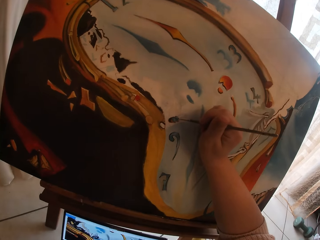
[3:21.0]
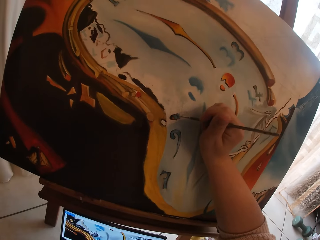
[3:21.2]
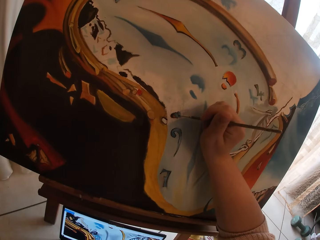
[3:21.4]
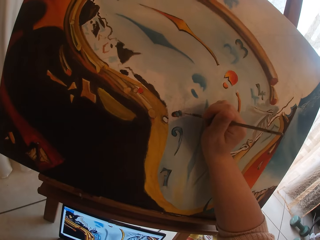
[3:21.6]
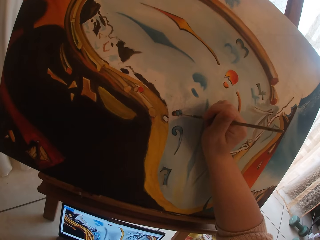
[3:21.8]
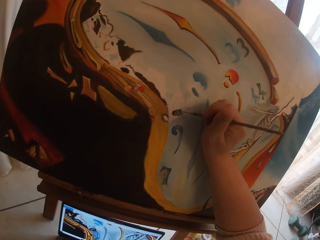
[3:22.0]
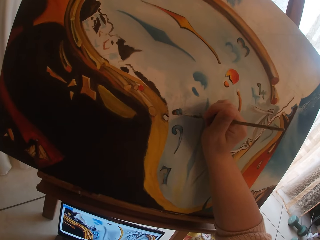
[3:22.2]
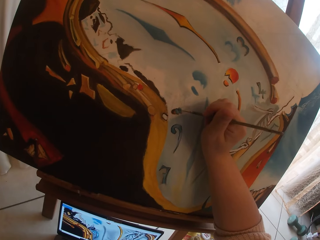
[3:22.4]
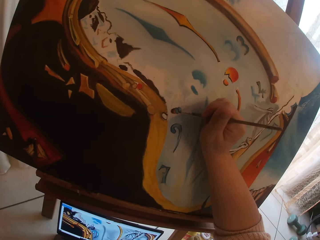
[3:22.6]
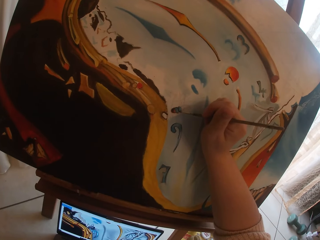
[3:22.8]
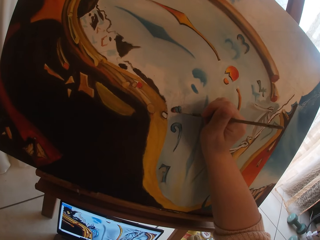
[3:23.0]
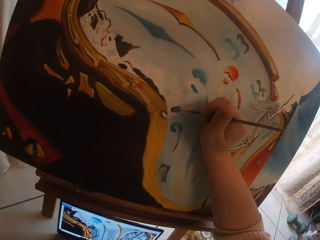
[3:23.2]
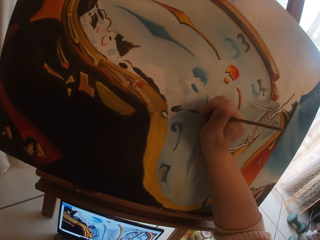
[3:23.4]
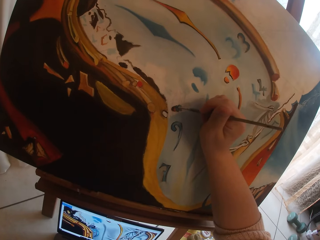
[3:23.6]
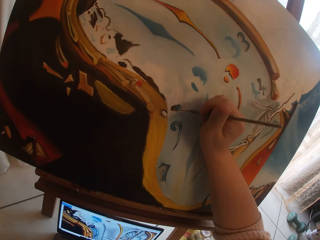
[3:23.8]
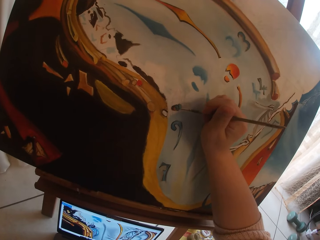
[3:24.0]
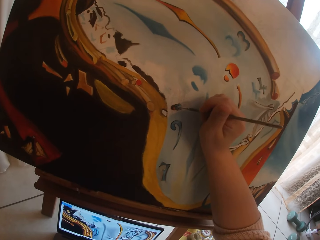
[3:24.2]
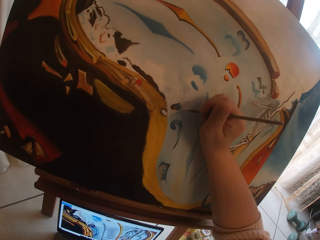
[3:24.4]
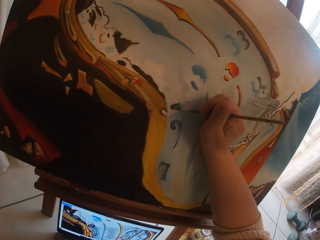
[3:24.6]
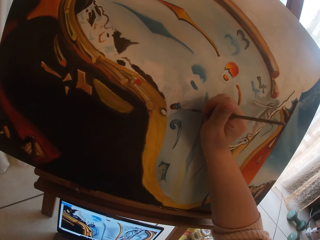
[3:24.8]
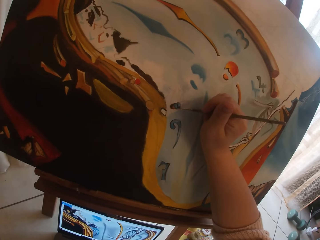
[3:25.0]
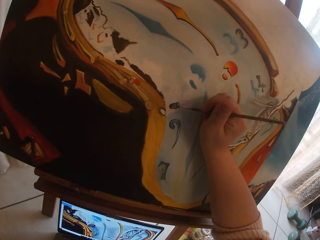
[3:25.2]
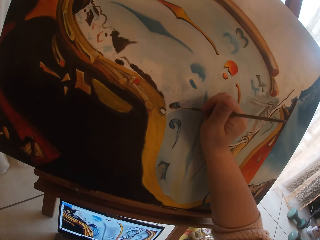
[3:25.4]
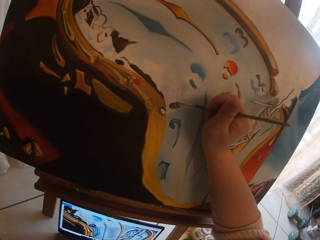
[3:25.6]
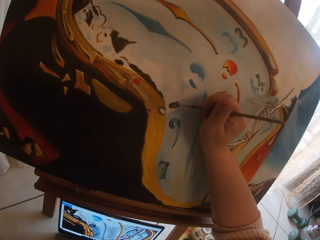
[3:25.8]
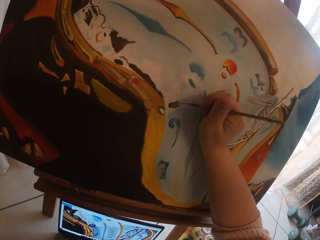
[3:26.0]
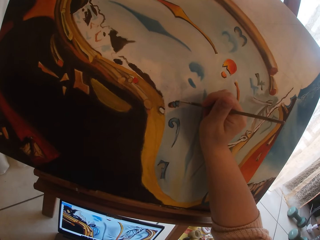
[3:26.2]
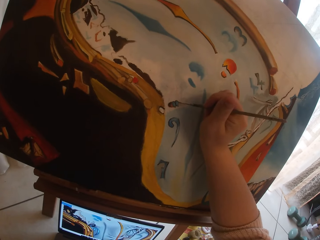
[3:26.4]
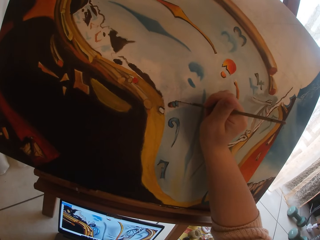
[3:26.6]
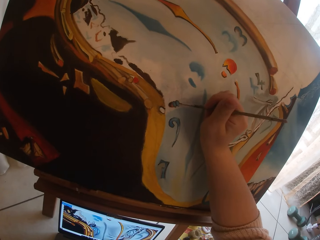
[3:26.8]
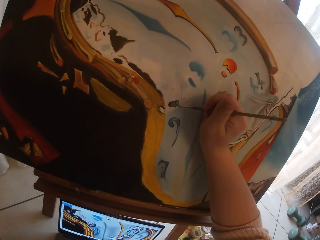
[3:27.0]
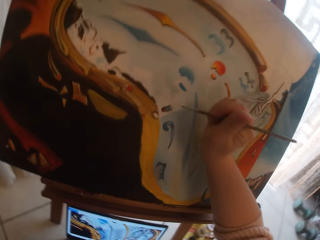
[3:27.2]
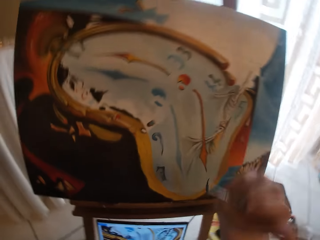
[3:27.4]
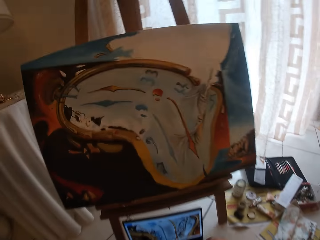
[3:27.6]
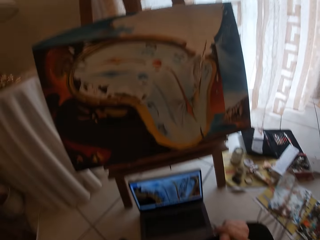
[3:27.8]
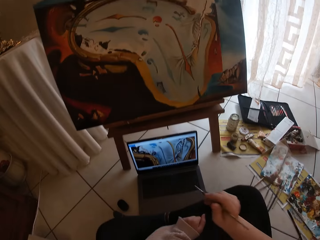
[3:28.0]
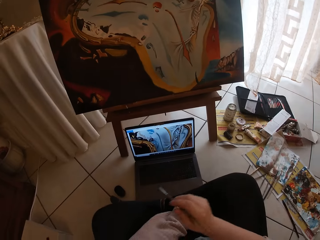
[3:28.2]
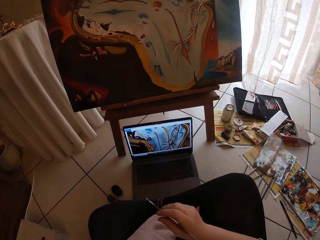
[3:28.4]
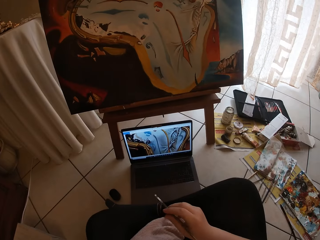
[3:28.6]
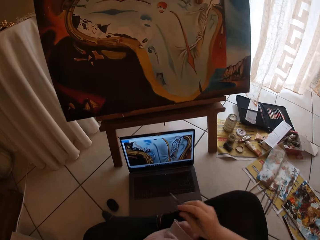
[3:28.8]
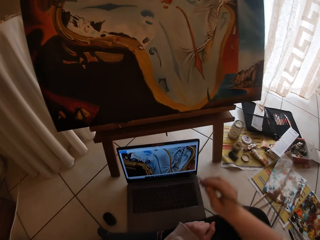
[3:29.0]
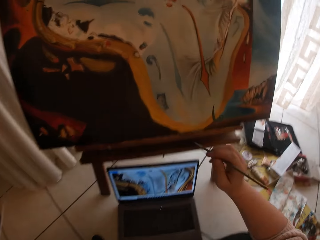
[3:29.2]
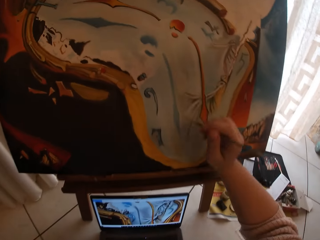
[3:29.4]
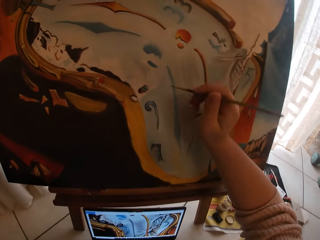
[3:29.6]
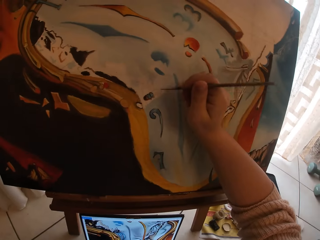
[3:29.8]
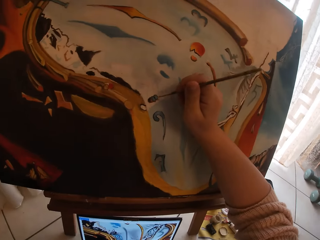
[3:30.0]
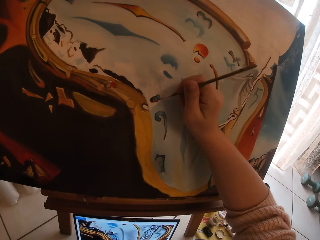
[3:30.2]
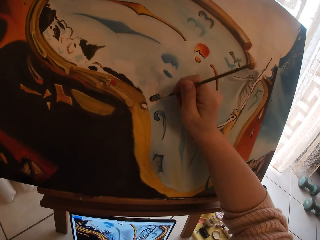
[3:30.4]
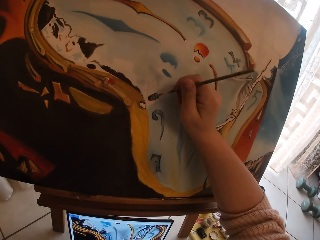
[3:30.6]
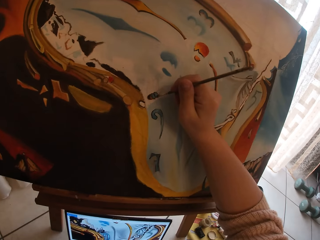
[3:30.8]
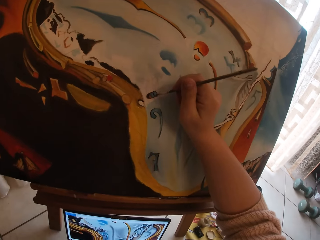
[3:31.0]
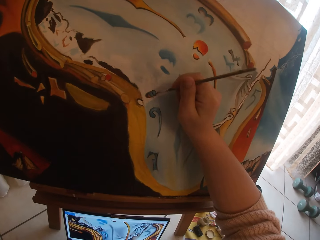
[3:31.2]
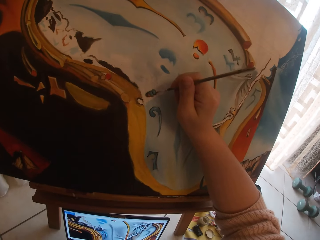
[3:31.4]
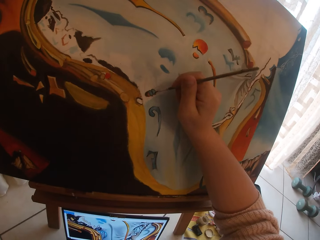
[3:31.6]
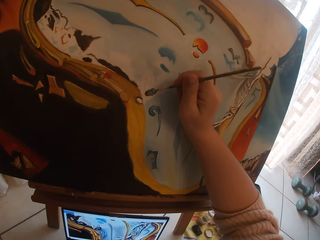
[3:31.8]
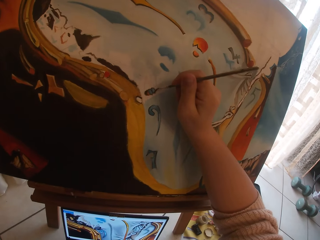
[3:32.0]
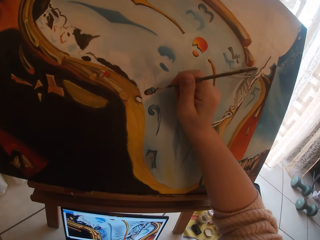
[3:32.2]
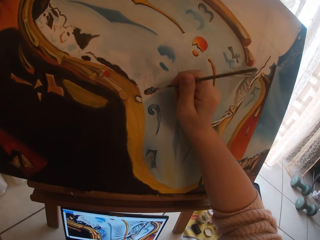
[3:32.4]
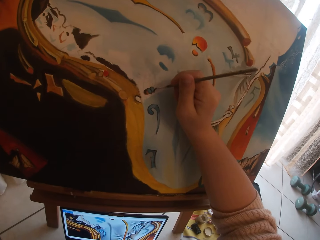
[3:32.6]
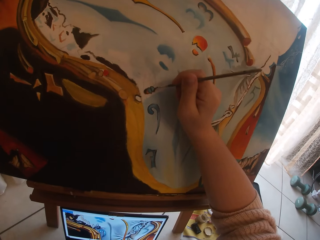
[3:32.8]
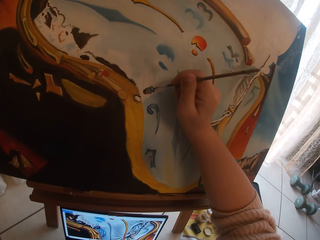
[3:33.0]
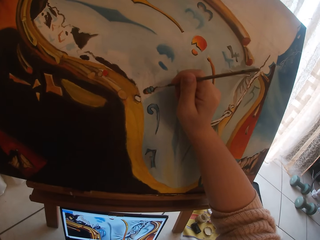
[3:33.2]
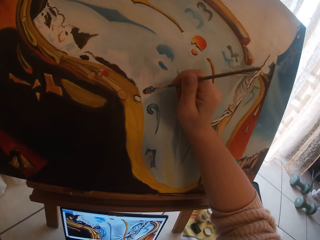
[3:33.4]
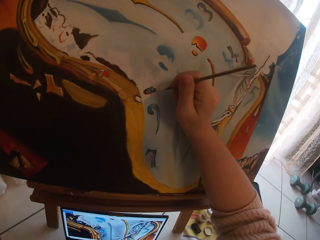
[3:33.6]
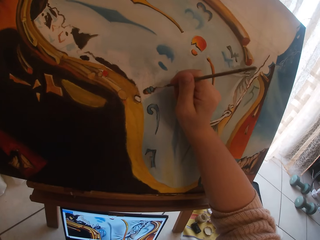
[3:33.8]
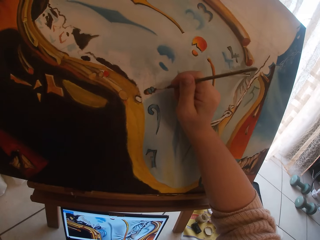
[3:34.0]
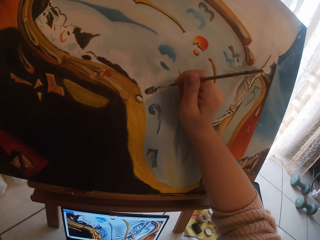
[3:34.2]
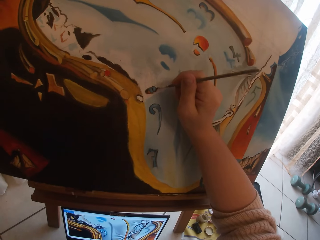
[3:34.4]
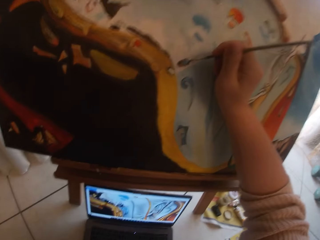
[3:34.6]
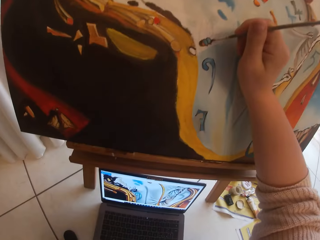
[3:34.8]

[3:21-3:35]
The camera wearer paints the canvas. They stop drawing the paint. They continue painting the canvas.

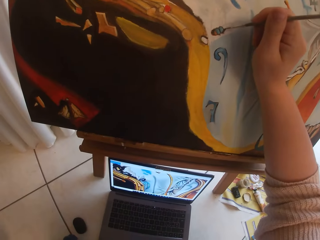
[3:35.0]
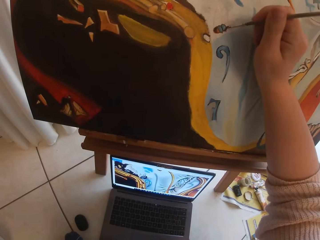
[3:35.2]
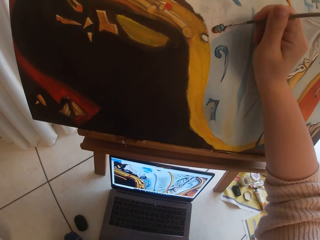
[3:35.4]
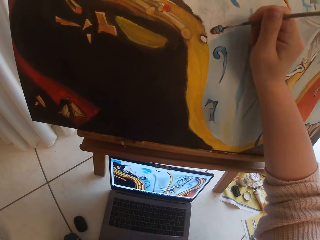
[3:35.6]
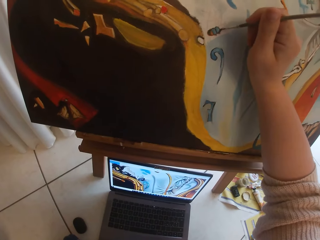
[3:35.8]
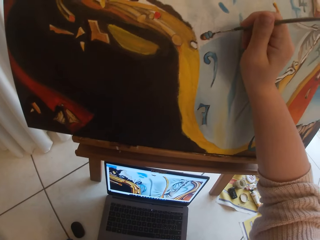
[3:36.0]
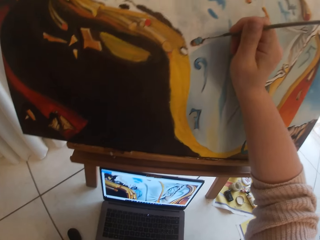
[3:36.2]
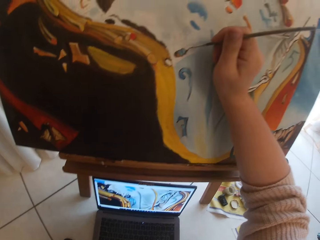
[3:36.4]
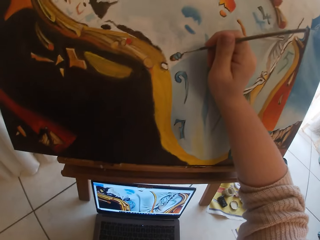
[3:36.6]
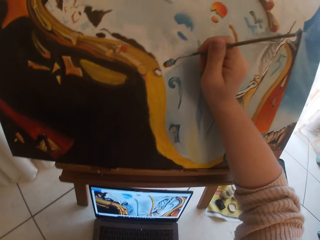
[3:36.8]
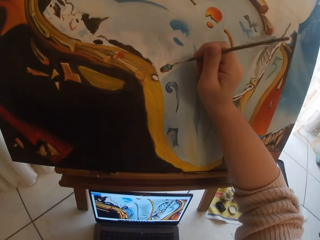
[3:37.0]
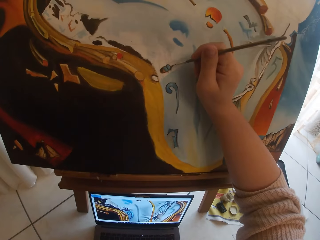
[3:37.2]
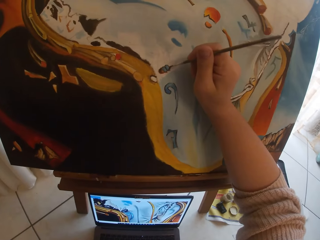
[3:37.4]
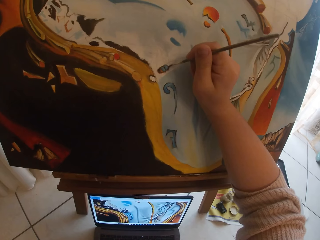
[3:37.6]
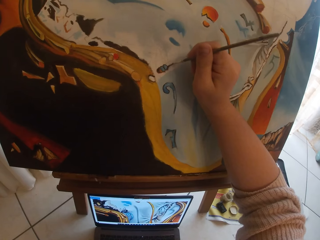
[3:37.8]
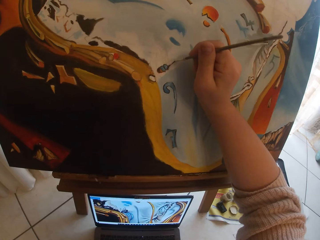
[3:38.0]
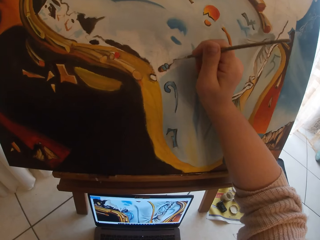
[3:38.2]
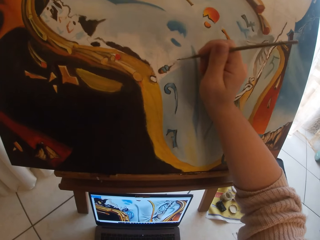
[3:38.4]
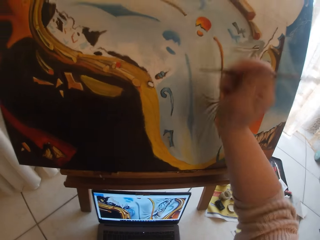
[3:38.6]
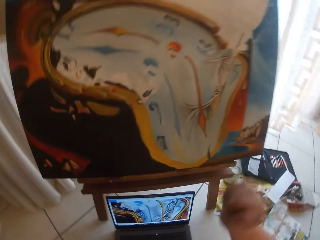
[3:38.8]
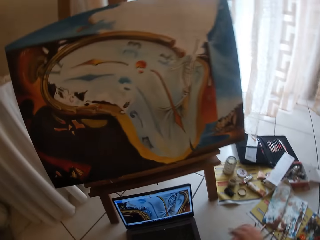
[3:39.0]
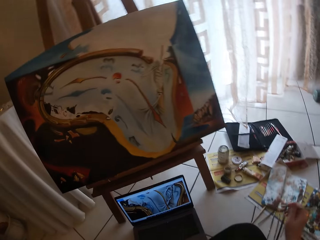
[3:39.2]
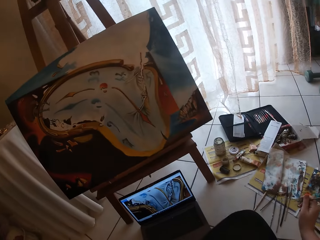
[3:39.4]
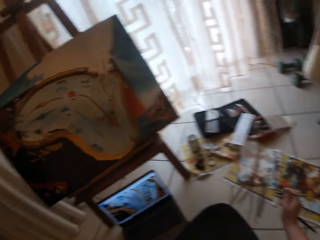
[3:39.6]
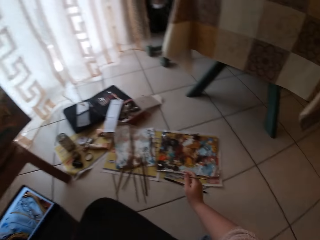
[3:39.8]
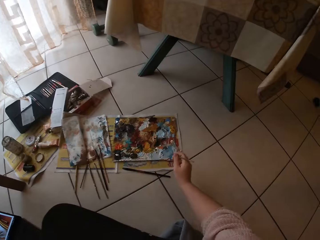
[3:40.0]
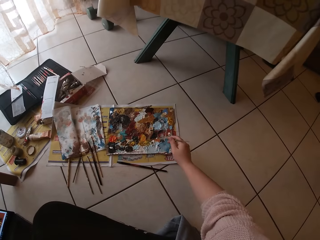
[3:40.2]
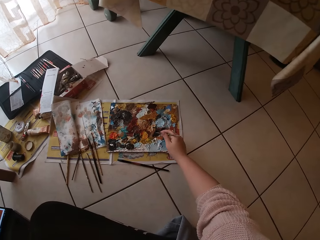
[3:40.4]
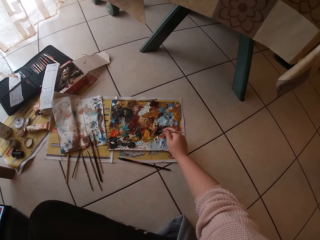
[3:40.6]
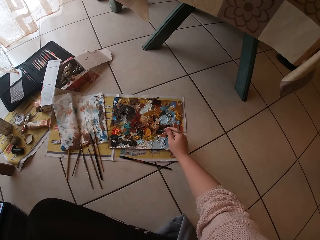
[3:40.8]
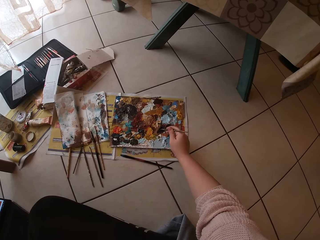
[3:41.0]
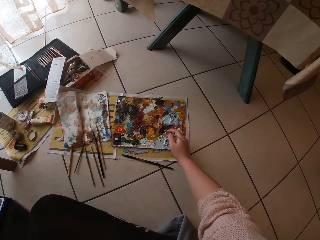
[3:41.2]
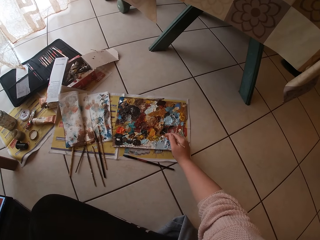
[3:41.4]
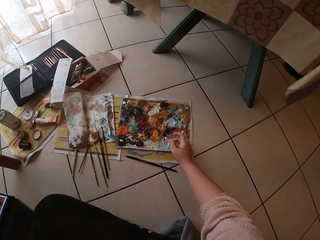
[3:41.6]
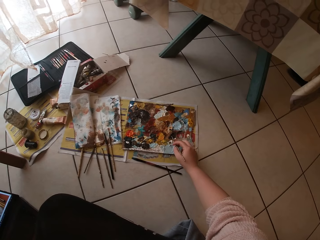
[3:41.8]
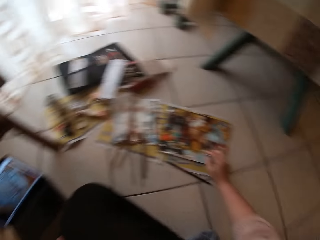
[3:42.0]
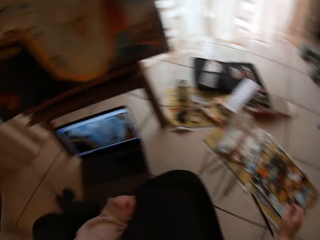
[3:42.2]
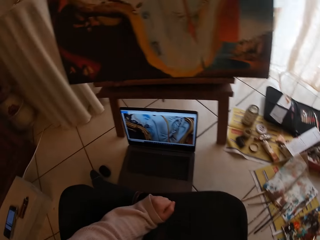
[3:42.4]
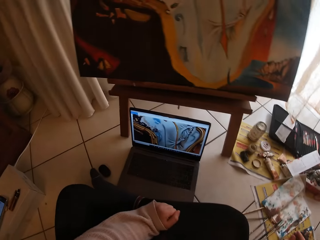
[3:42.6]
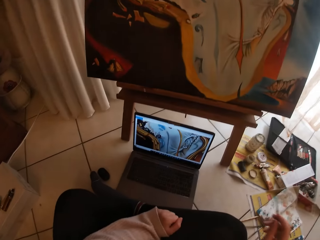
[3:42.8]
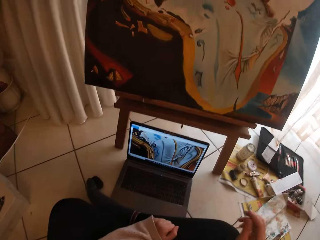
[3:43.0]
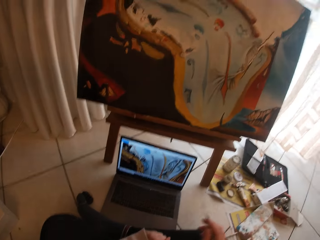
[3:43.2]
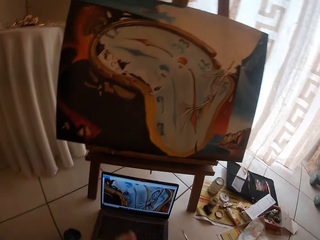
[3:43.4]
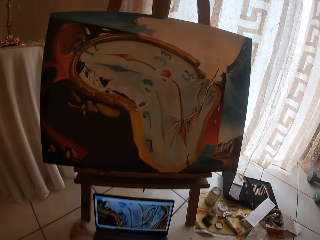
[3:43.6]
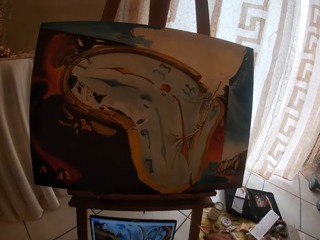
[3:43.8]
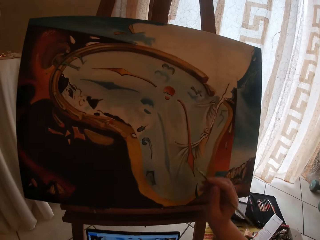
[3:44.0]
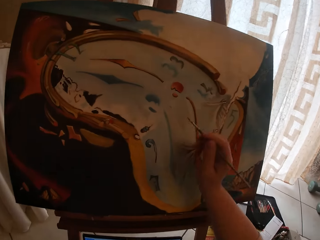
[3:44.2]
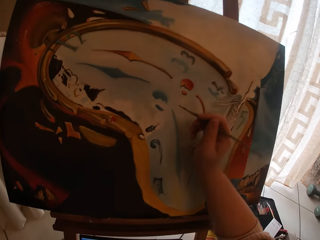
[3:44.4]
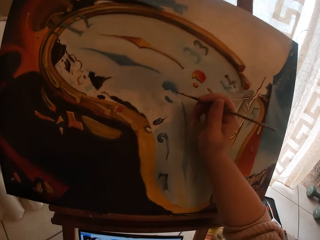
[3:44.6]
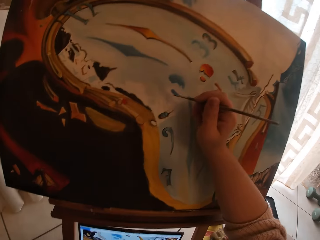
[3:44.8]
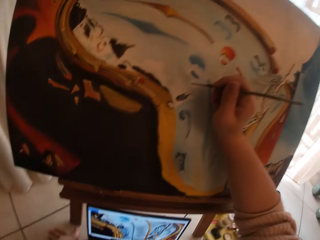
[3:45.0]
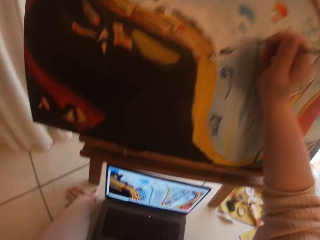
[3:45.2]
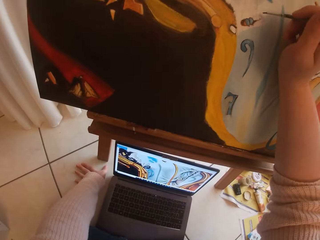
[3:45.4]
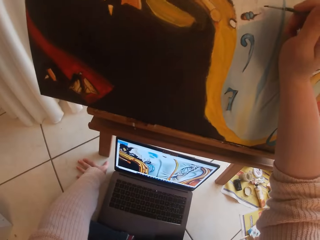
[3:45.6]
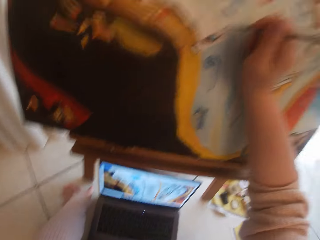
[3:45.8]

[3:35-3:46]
The camera wearer stops drawing the paint. They draw the paper on the floor. They swirl the brush on the colour palette. They stop drawing the paper on the floor. They draw the paint.
